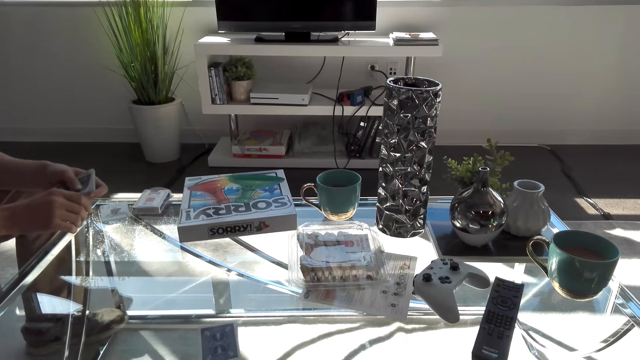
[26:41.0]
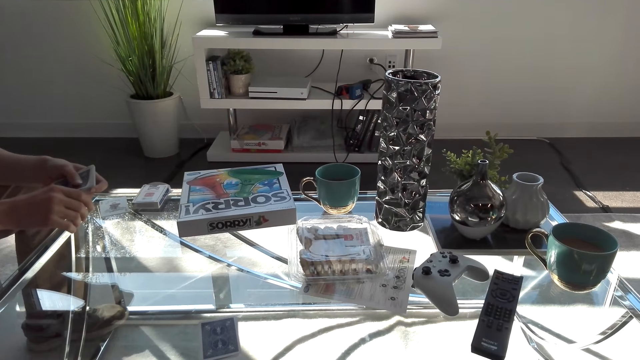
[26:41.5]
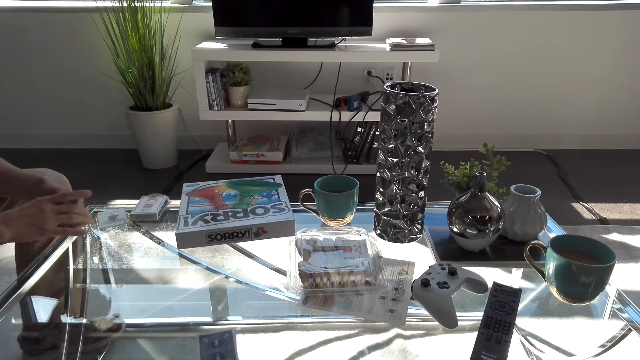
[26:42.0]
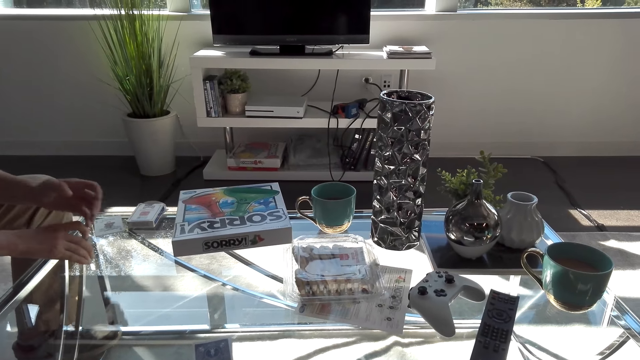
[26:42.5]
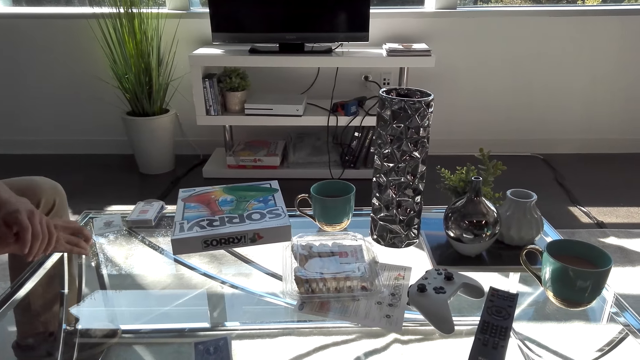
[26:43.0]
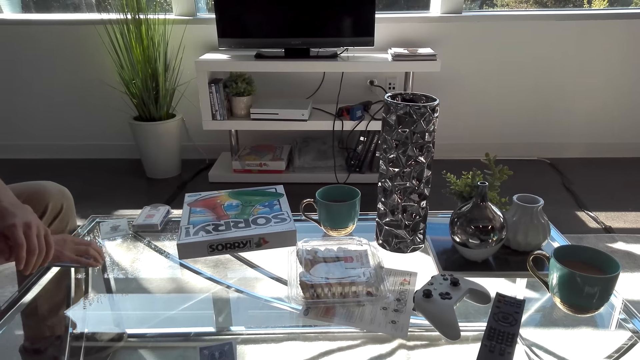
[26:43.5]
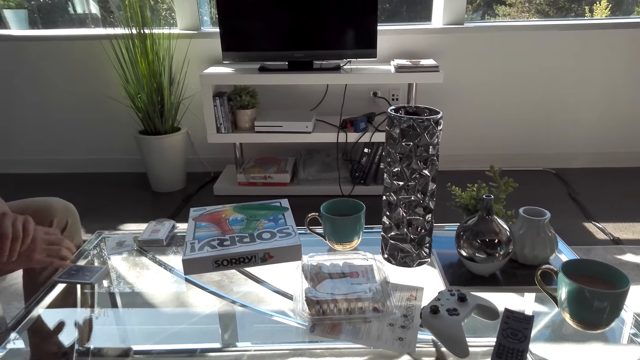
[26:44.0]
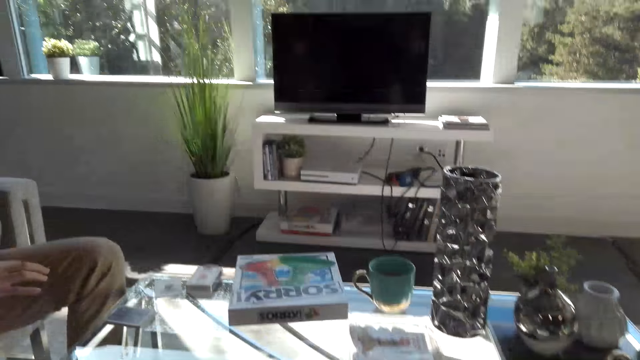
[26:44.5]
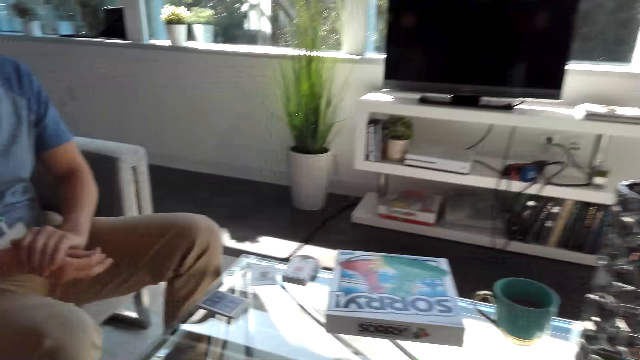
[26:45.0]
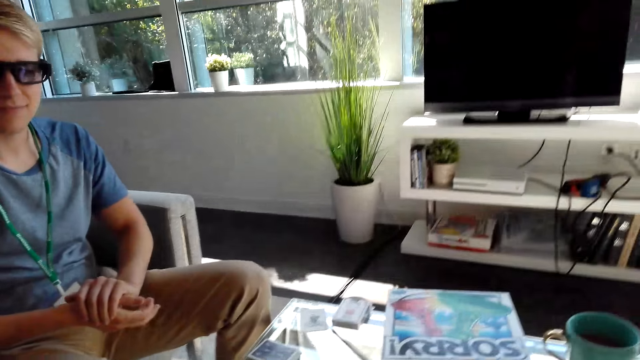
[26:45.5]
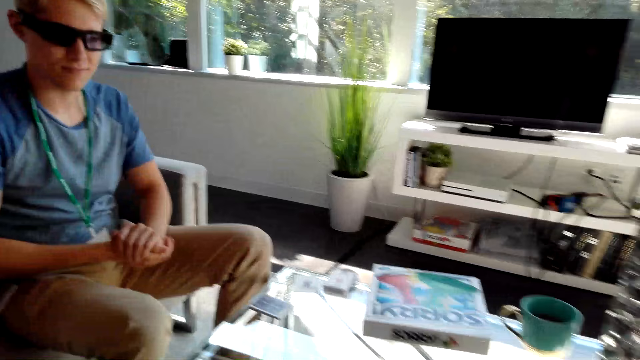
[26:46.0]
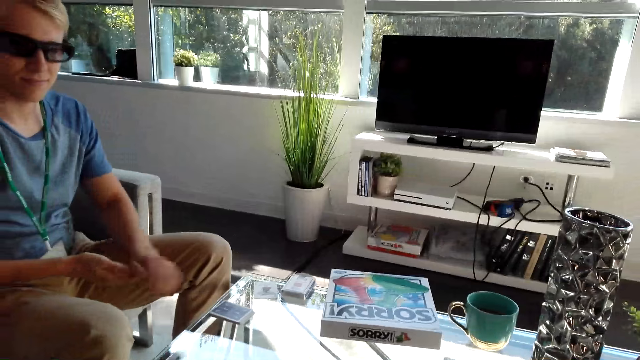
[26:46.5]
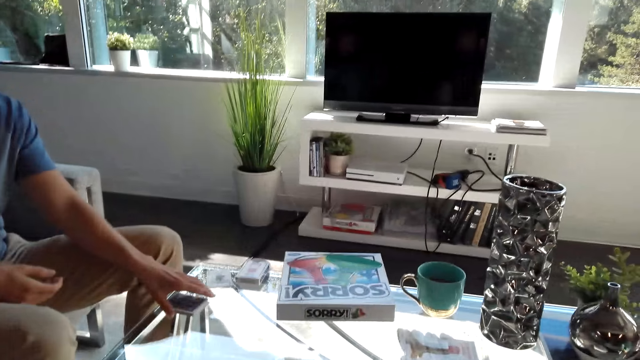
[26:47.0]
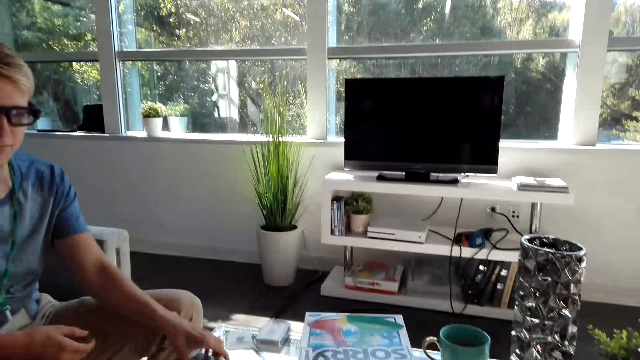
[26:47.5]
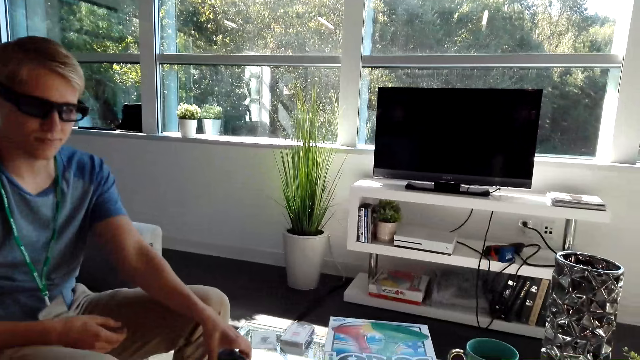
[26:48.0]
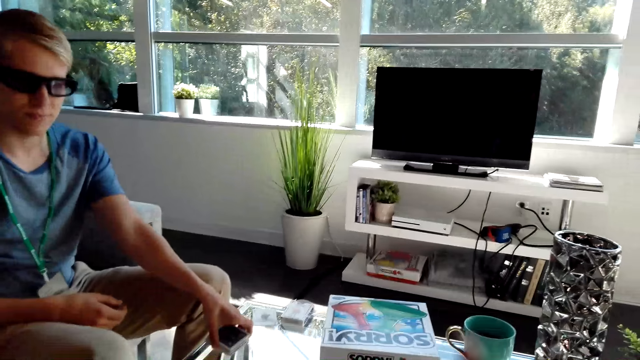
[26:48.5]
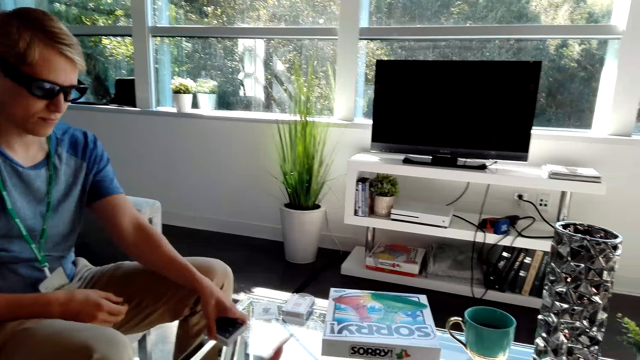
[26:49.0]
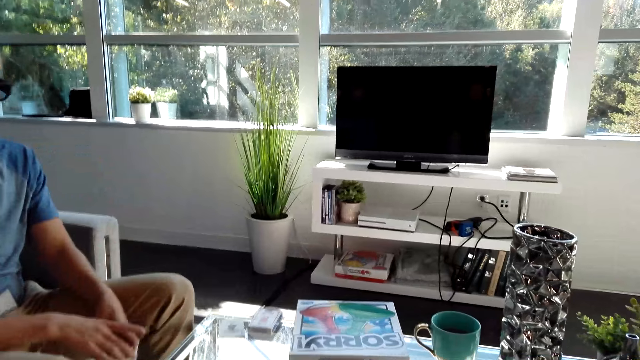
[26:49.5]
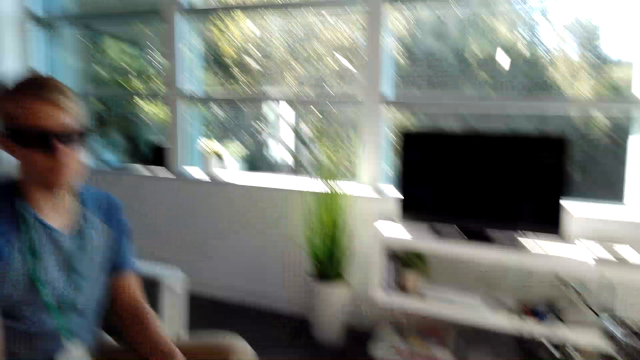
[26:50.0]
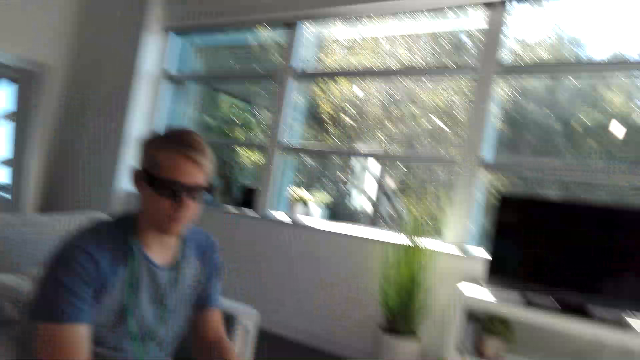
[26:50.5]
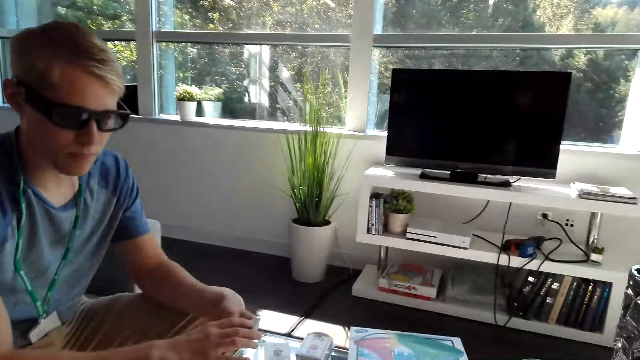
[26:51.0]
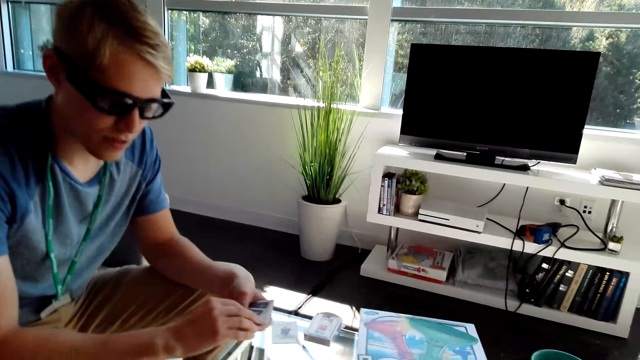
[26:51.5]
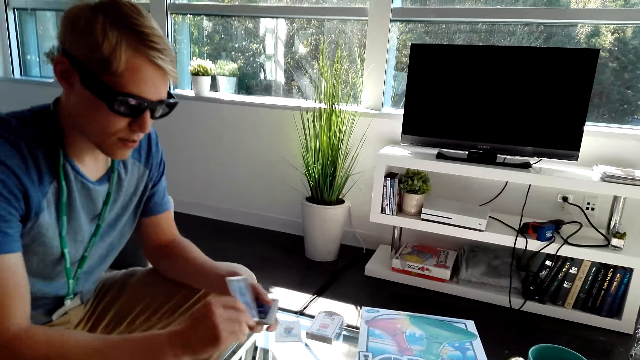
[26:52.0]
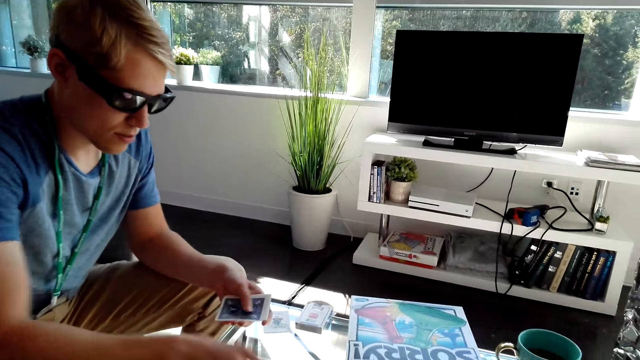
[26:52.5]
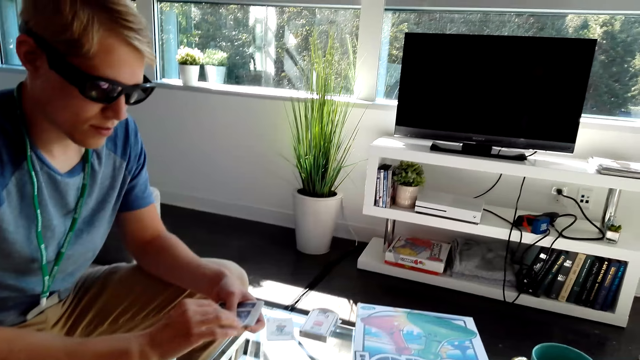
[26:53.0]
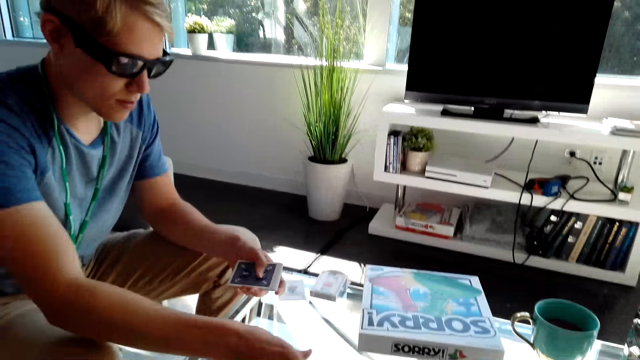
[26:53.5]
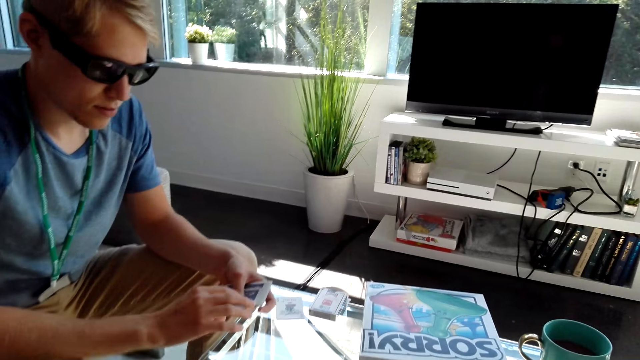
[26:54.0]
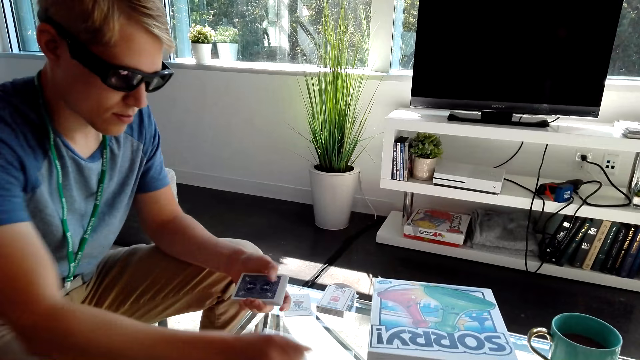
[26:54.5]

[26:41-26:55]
A man places cards on the table, drops the cards on the table, holds hands together, and picks the cards from the table. The camera wearer does a hand movement and converses with the man. The man shares cards on the table.

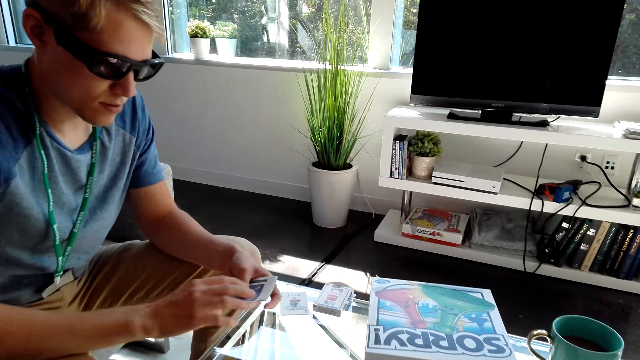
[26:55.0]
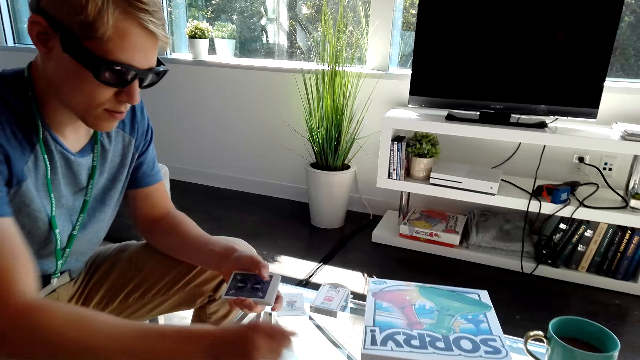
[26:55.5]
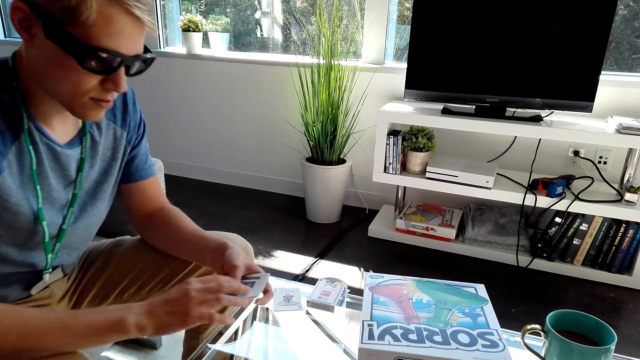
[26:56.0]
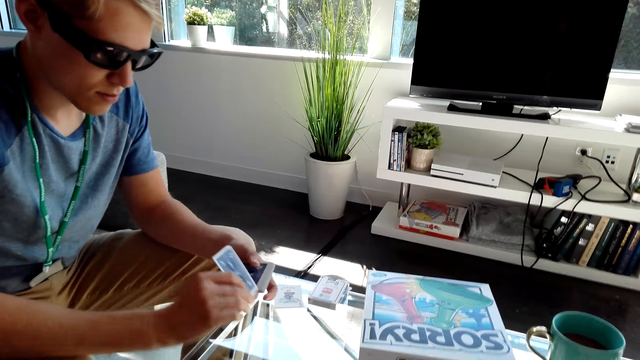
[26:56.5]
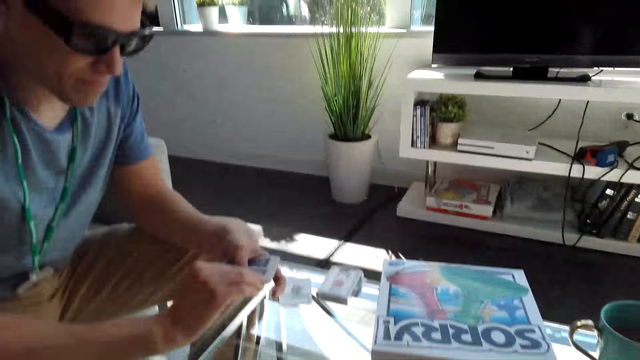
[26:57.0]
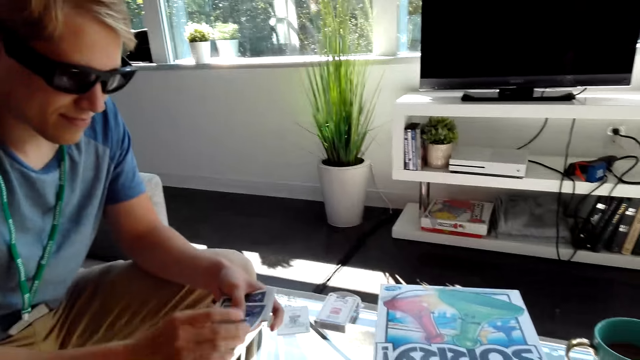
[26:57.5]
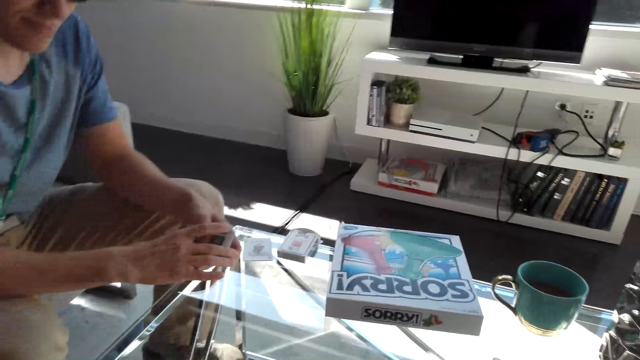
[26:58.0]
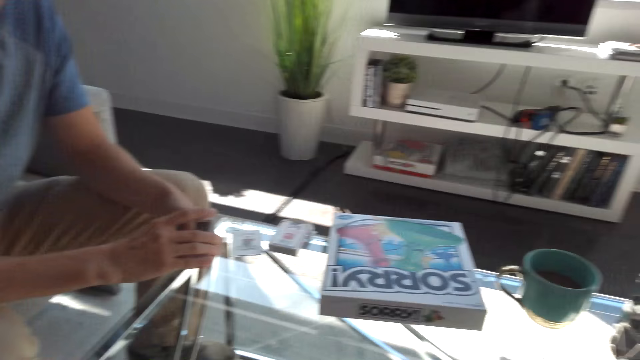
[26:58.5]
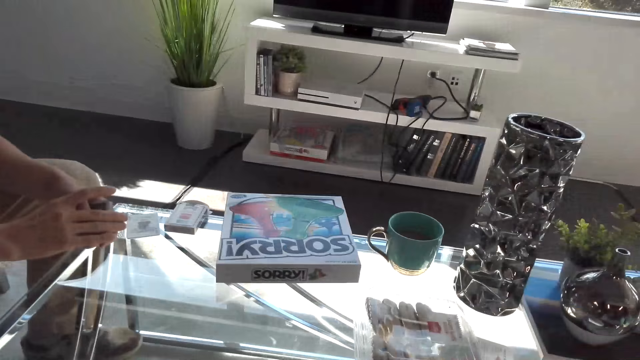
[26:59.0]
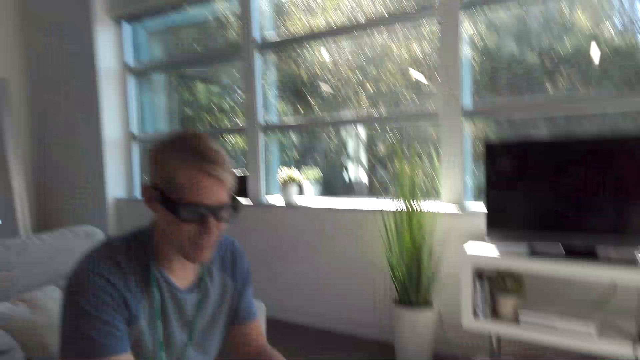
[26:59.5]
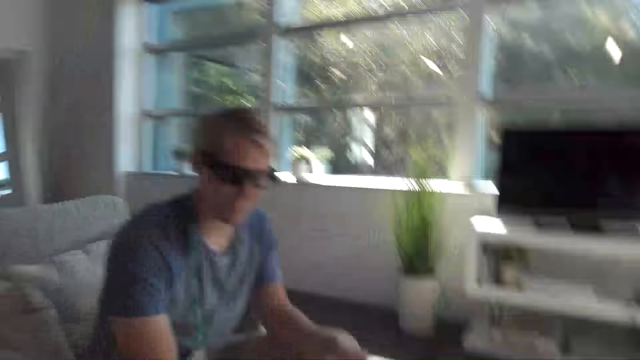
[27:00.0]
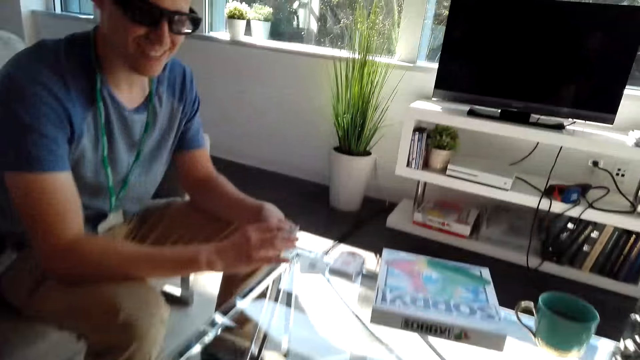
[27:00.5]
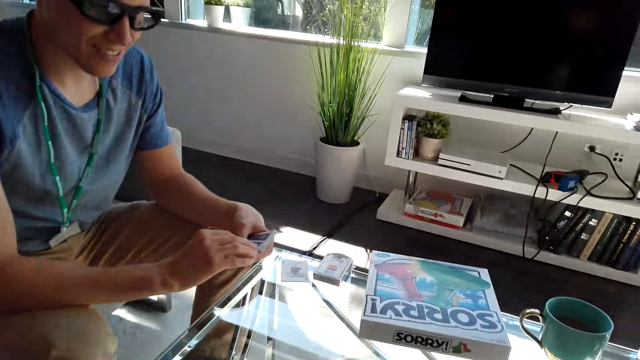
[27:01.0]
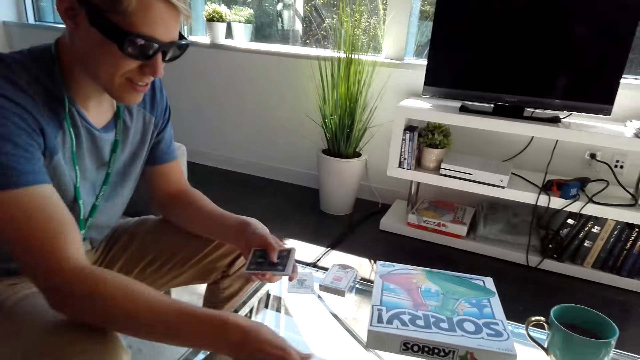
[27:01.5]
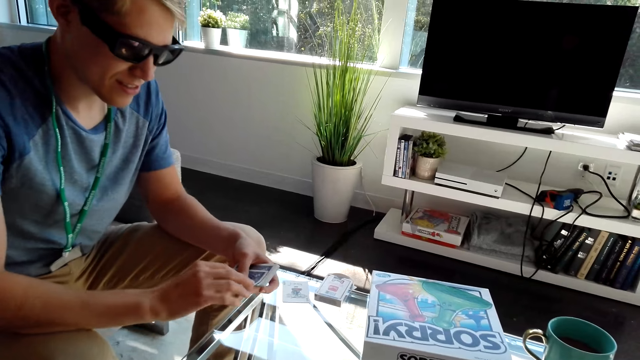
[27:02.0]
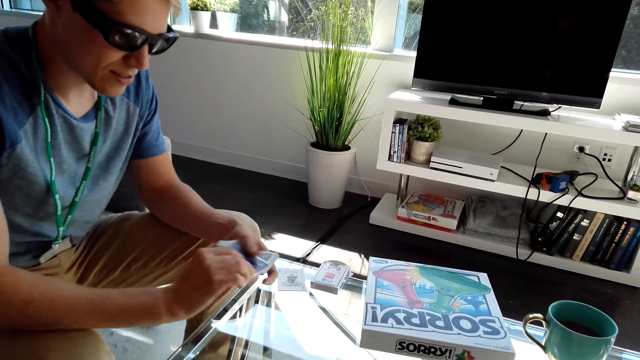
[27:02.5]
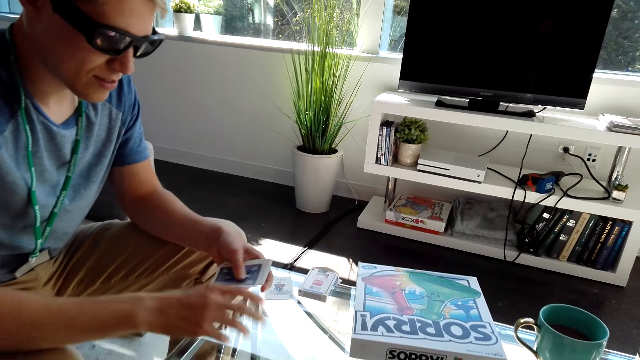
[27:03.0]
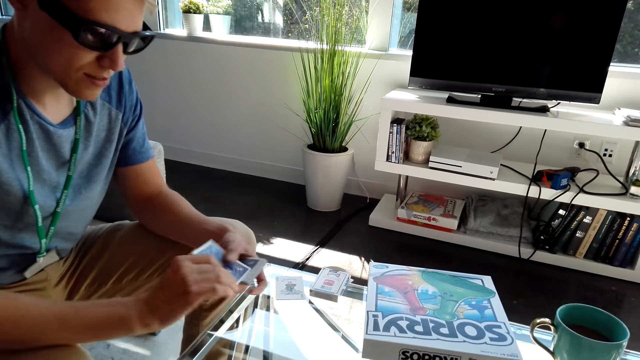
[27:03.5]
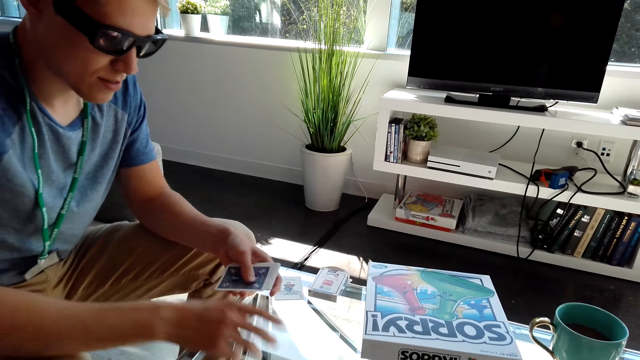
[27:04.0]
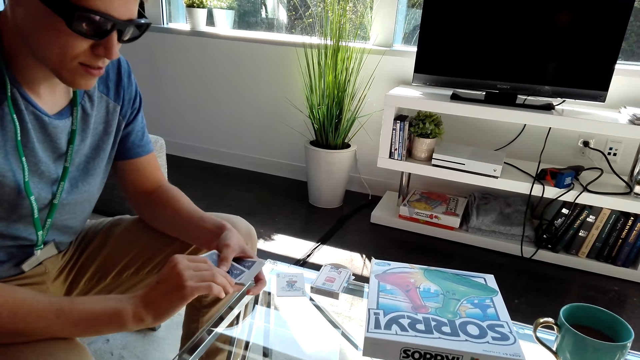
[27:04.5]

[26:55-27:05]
The camera wearer plays cards with a man. They converse with the man. The man shares cards on the table.
